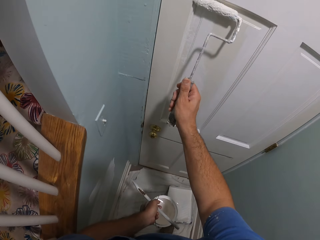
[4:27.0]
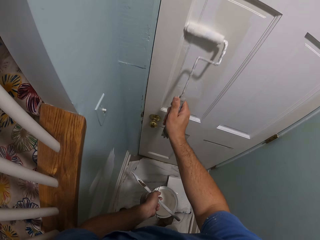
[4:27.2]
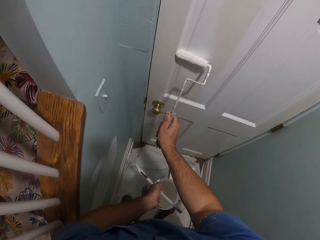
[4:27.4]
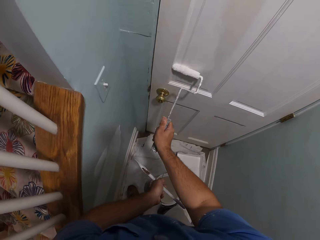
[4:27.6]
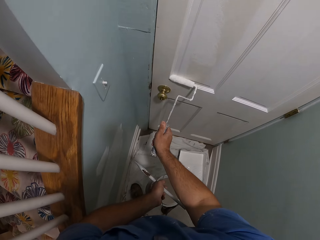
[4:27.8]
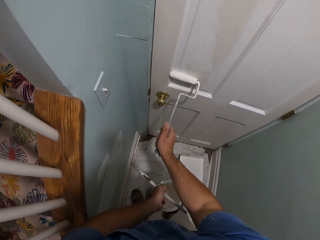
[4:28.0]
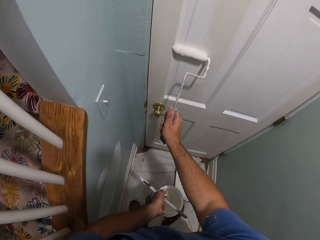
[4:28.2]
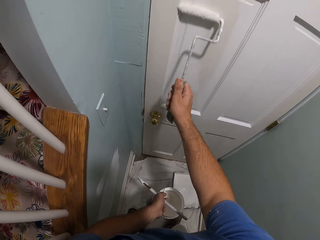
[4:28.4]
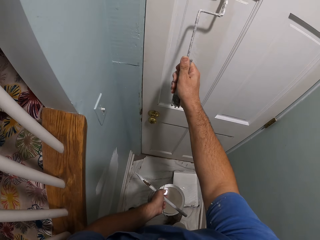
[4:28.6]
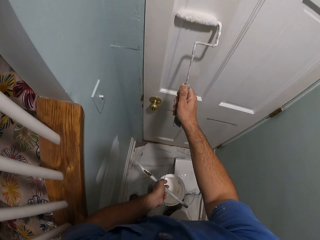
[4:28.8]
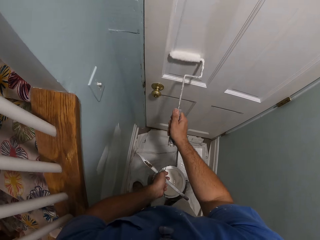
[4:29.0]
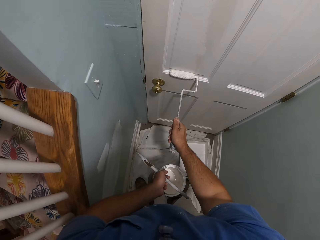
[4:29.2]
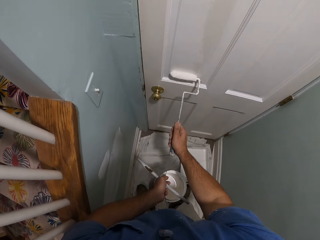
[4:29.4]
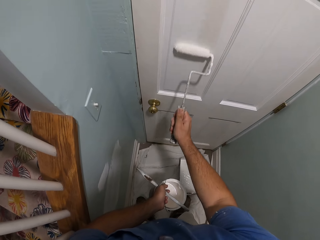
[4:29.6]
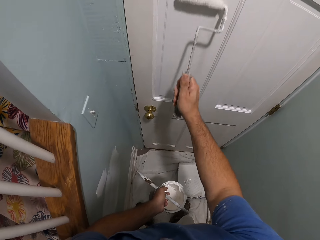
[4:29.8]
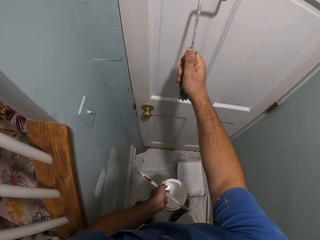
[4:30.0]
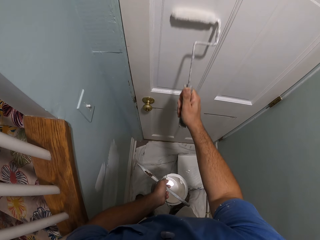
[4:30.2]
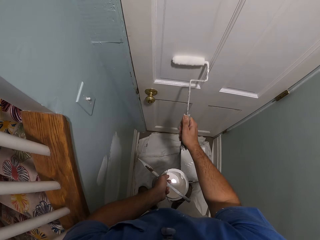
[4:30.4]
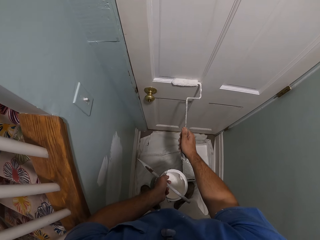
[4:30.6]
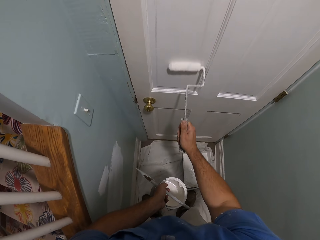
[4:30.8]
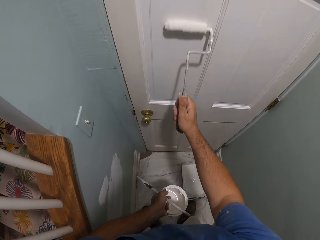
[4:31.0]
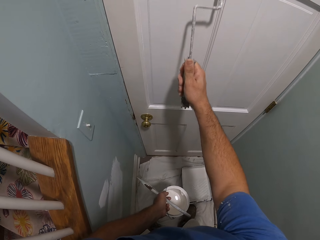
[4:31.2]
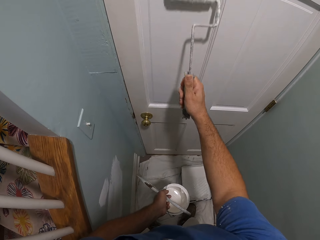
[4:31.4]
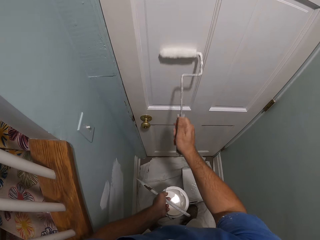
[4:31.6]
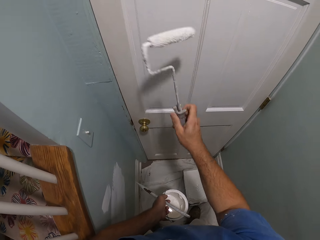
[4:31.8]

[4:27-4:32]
The camera wearer paints the door with the roller.

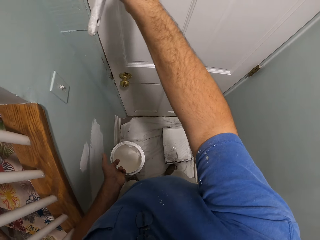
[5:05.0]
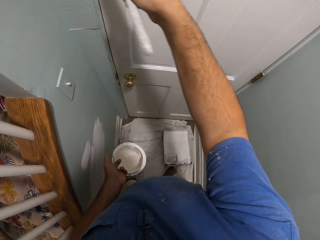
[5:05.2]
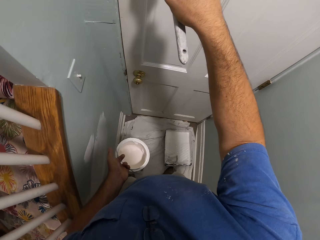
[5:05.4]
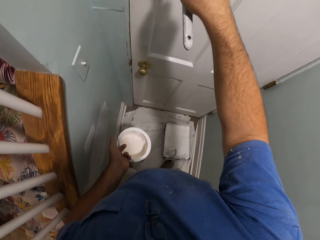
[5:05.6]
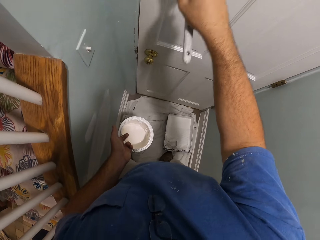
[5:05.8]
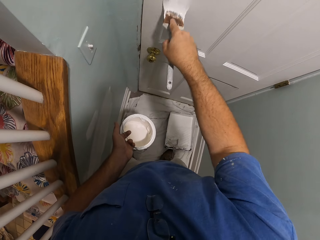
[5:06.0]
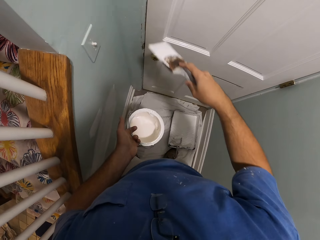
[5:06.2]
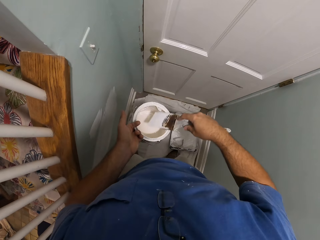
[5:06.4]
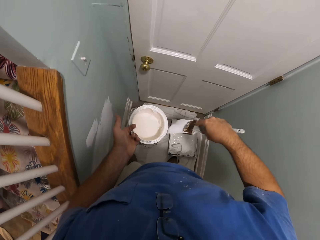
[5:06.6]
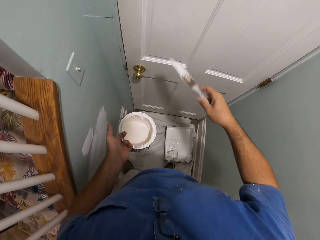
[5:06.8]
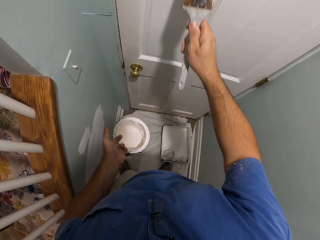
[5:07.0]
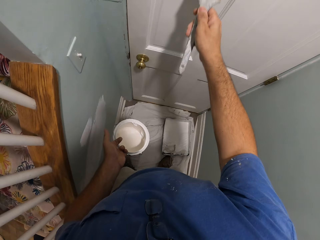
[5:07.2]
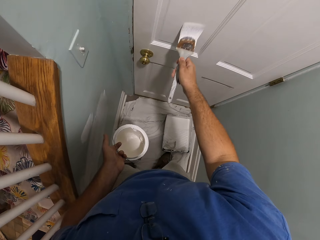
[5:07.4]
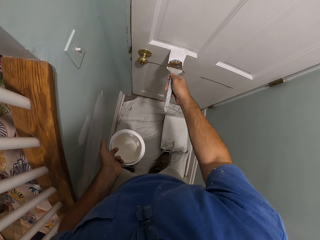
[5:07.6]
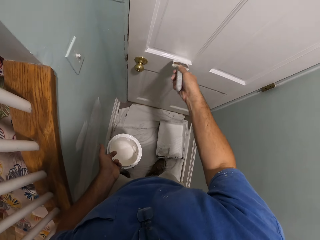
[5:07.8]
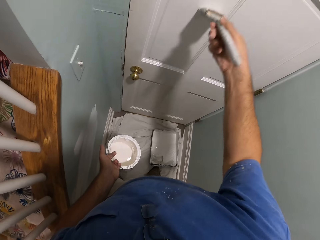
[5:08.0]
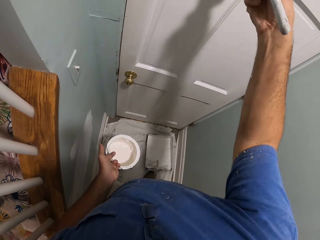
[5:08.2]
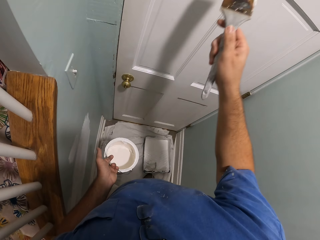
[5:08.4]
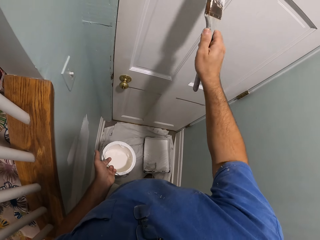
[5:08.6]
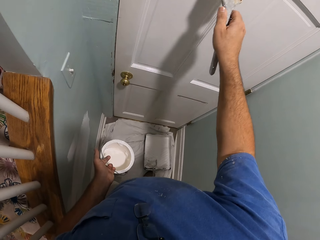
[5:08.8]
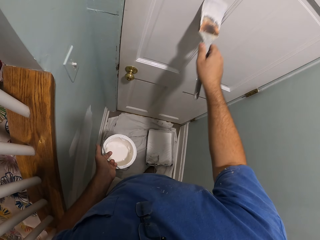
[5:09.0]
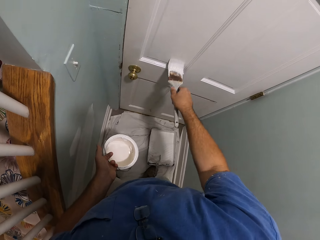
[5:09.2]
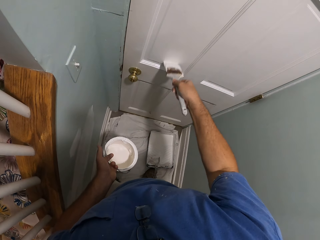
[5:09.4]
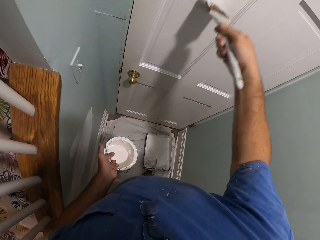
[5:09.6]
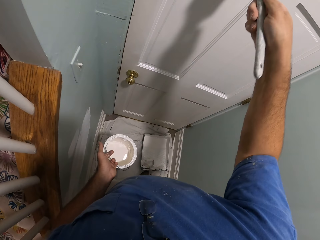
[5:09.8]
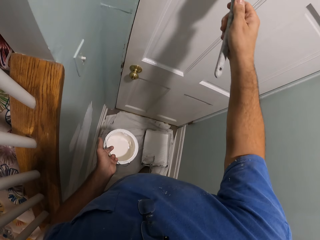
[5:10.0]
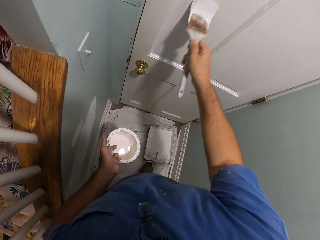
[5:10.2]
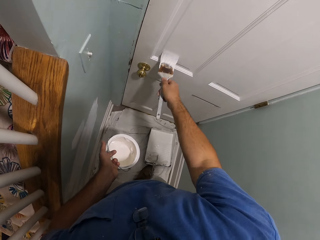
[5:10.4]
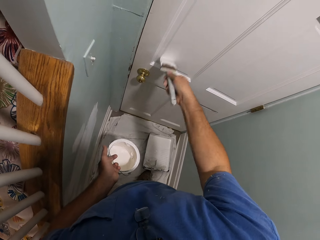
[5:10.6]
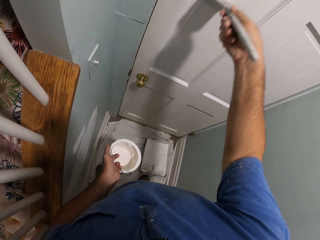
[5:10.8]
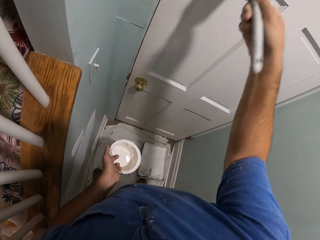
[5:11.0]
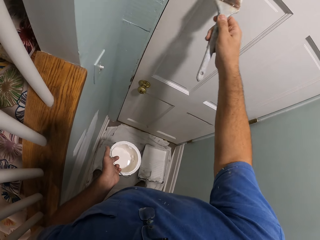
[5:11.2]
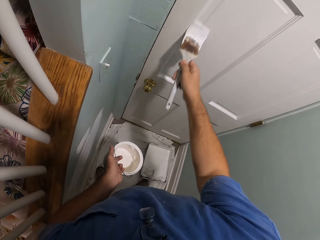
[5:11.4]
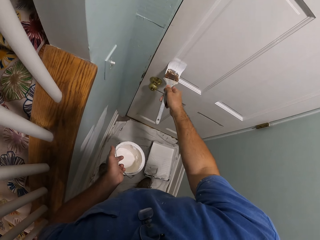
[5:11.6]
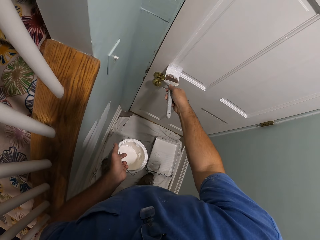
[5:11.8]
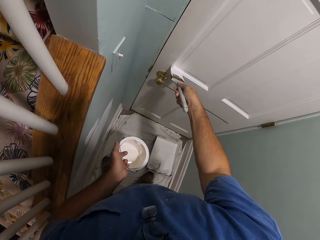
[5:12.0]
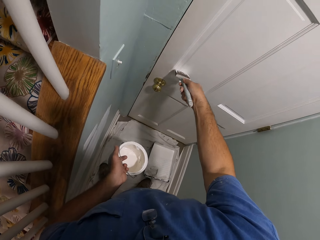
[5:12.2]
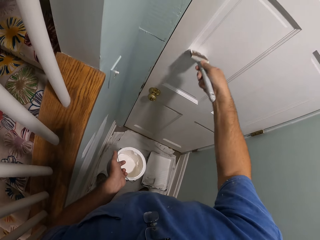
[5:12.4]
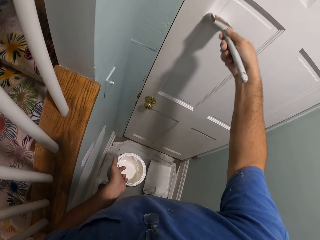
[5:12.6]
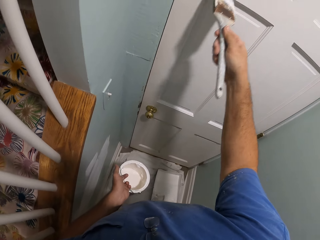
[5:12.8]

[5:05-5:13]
The camera wearer wipes the brush over the brim of the paint can. They resume painting the door with the brush.

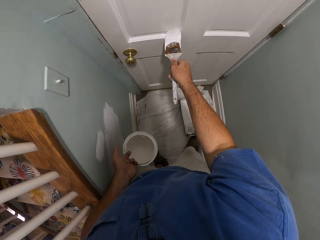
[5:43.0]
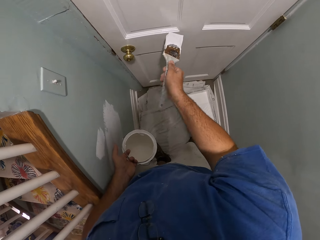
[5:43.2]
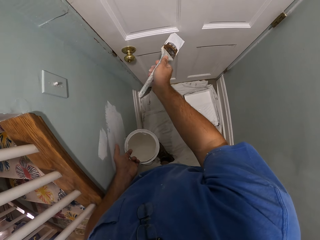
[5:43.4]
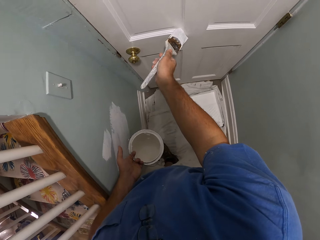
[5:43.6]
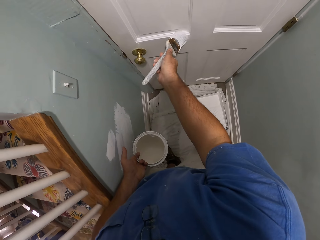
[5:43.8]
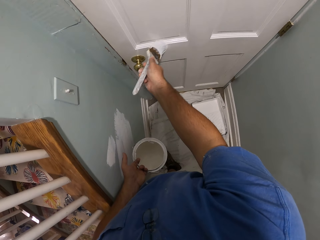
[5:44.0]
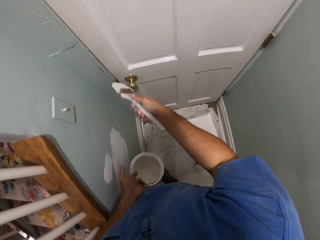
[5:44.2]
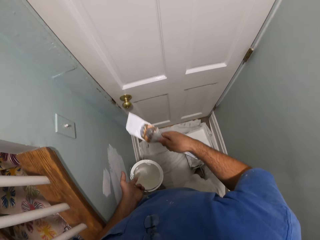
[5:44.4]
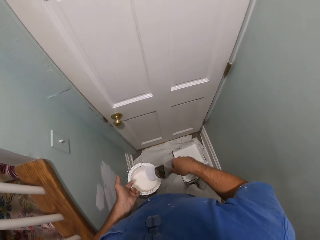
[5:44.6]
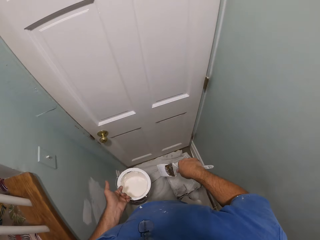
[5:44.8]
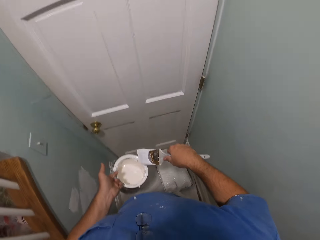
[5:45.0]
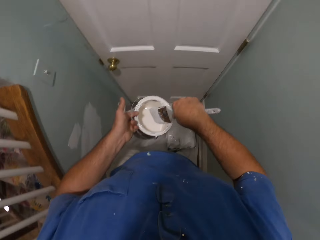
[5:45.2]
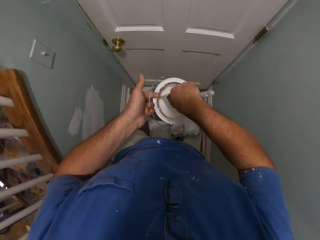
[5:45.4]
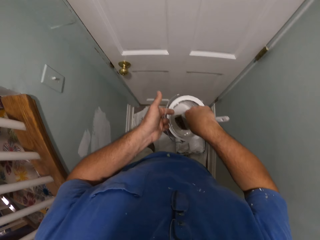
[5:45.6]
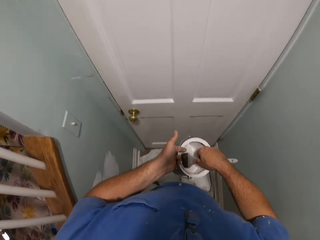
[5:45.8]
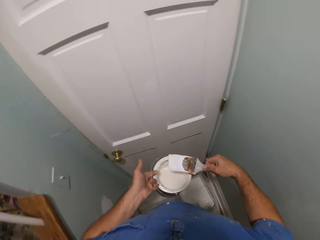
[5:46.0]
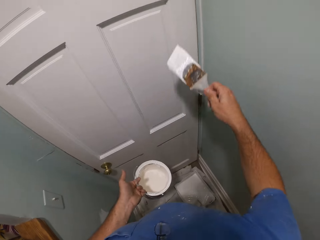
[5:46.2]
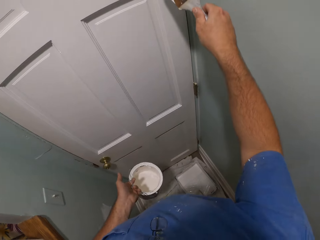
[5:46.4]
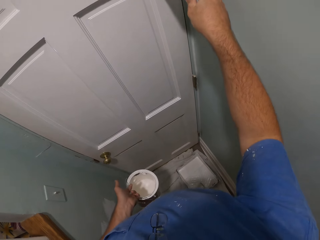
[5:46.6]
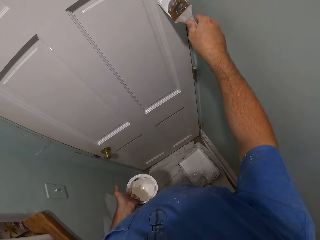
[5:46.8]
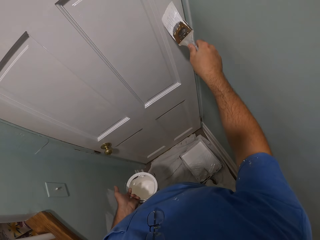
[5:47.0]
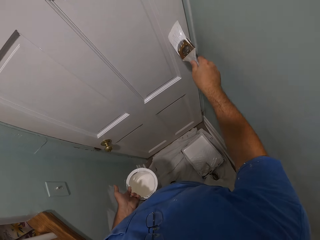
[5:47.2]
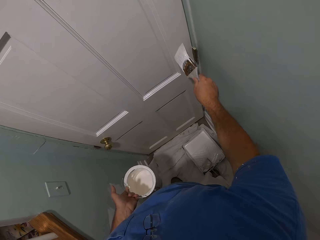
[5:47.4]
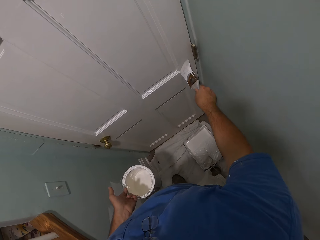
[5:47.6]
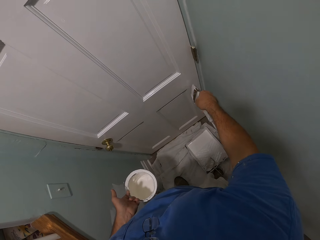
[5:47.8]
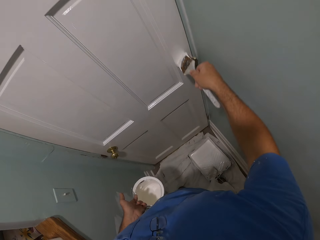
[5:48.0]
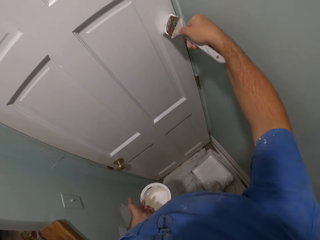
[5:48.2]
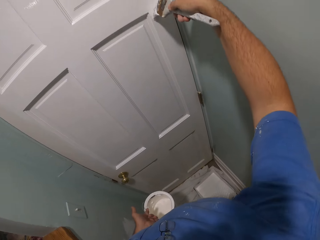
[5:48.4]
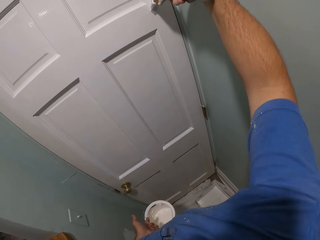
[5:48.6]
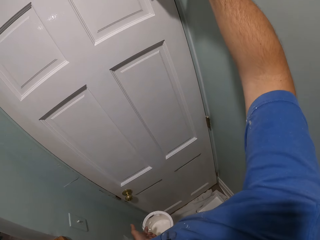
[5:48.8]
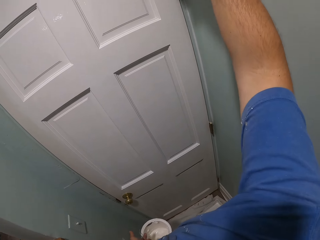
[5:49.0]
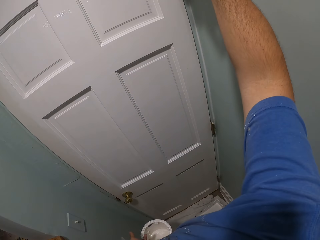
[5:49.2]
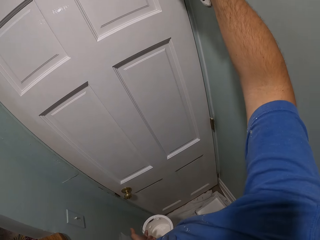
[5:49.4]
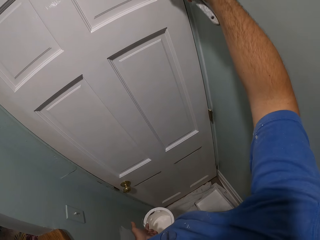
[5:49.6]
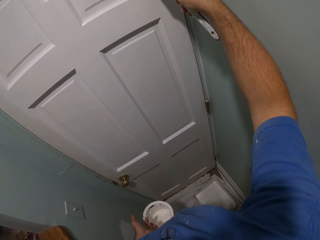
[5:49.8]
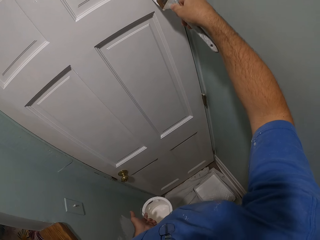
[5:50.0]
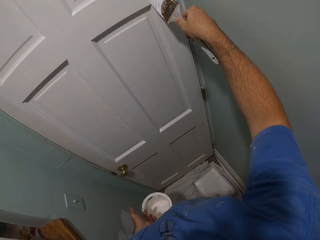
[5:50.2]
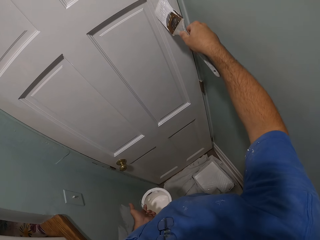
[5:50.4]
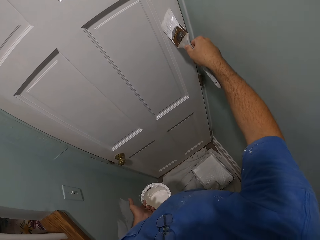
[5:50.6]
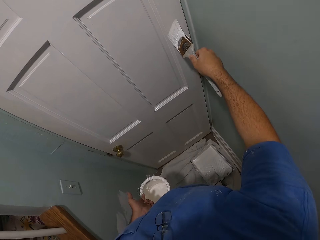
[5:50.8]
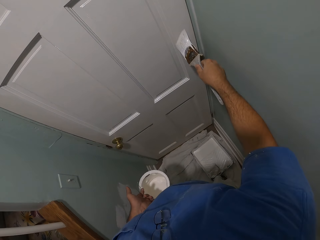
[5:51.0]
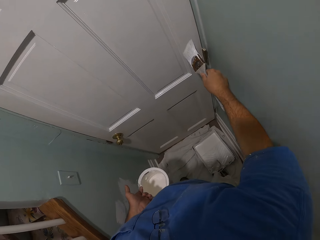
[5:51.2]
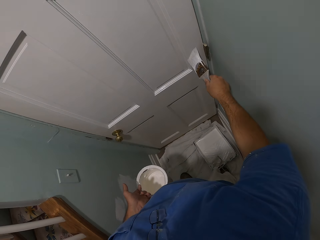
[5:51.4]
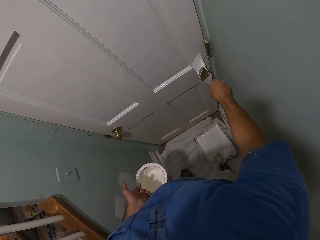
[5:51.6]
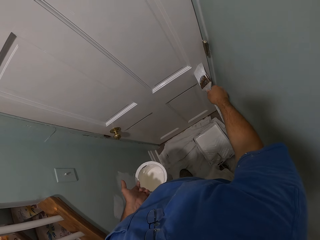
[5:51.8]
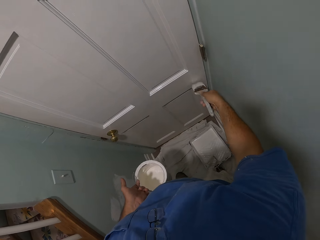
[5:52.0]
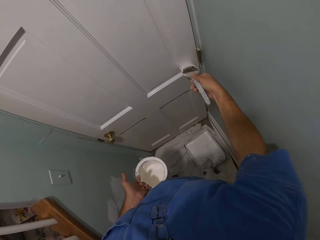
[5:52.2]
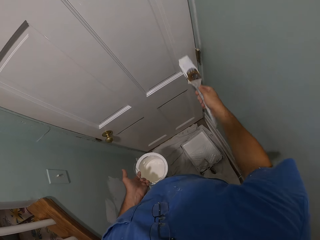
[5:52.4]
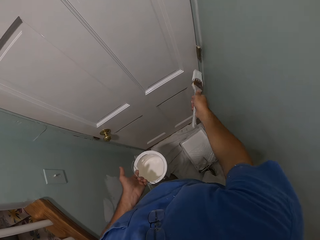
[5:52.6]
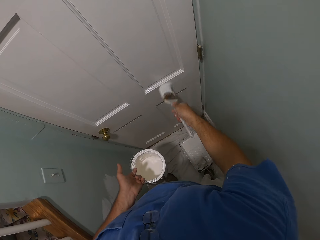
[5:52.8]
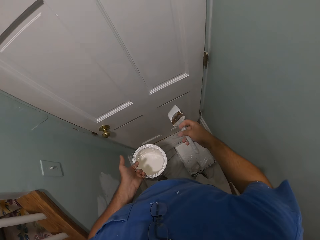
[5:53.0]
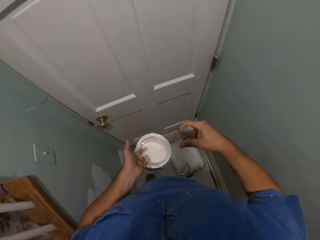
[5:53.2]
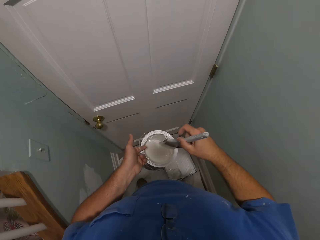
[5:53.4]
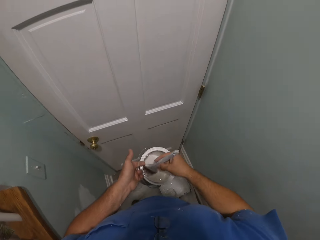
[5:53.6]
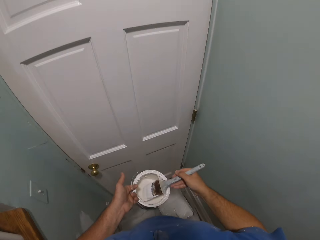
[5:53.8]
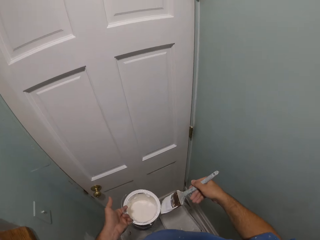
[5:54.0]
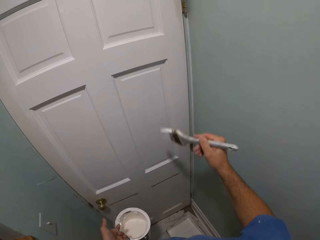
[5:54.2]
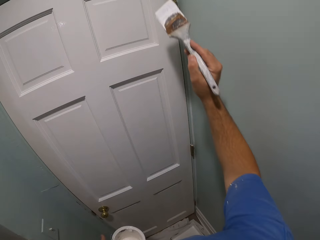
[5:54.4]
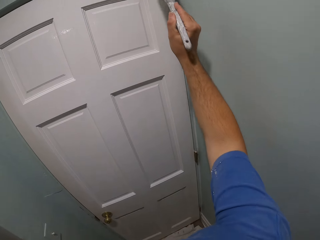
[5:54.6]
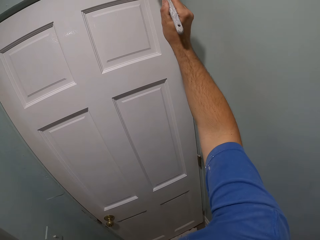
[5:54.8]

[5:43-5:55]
The camera wearer wipes the brush over the brim of the paint can. They dip the brush into the paint can. They paint the door or wall with the brush. They dip the brush into the paint can and wipe the brush over the brim of the paint can.
